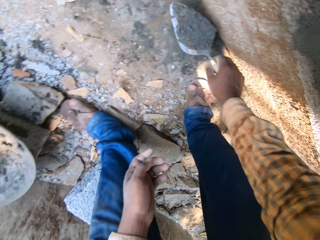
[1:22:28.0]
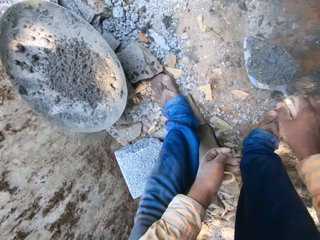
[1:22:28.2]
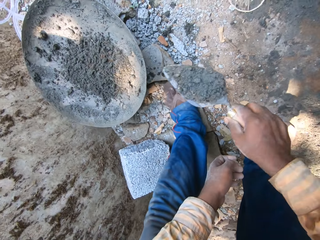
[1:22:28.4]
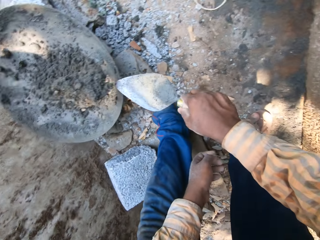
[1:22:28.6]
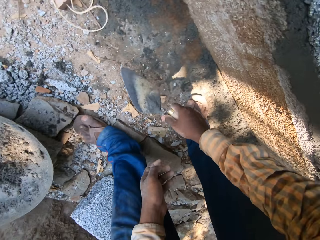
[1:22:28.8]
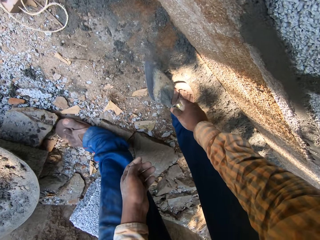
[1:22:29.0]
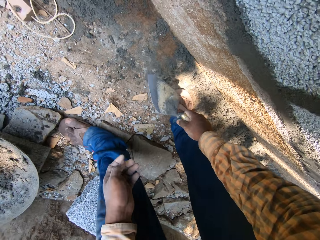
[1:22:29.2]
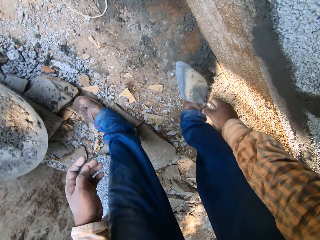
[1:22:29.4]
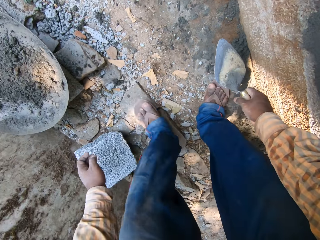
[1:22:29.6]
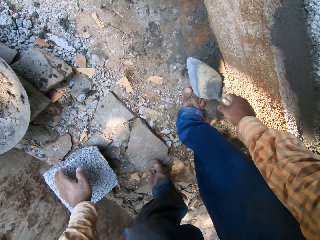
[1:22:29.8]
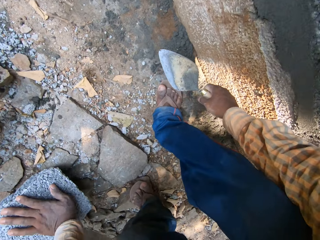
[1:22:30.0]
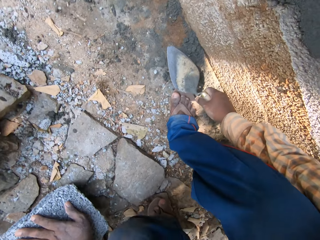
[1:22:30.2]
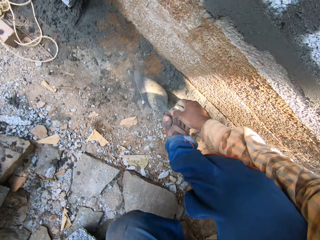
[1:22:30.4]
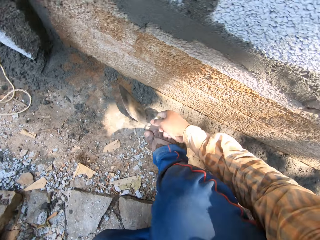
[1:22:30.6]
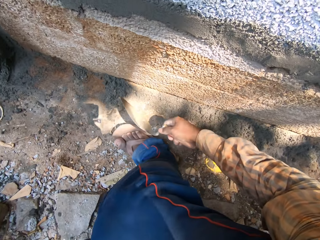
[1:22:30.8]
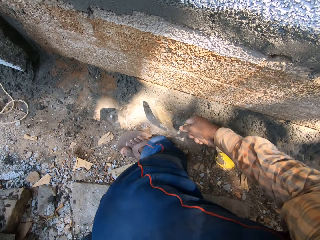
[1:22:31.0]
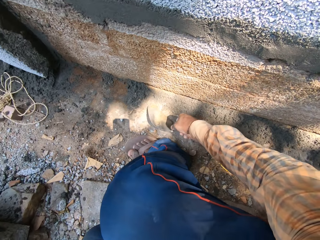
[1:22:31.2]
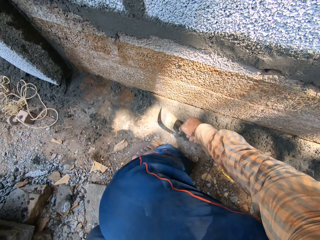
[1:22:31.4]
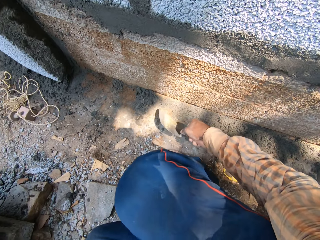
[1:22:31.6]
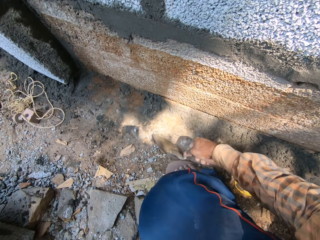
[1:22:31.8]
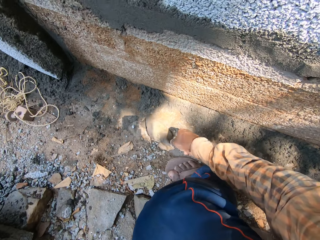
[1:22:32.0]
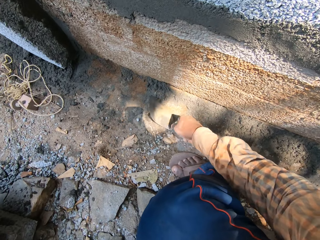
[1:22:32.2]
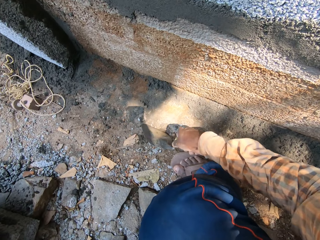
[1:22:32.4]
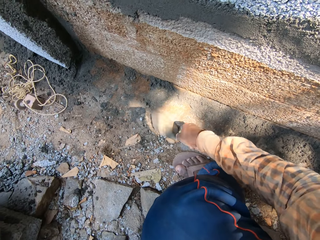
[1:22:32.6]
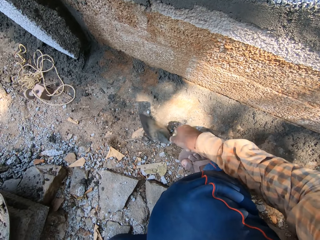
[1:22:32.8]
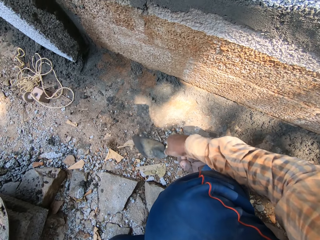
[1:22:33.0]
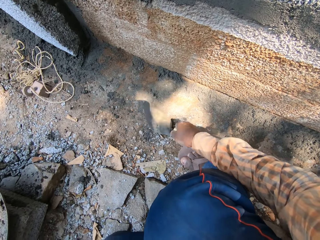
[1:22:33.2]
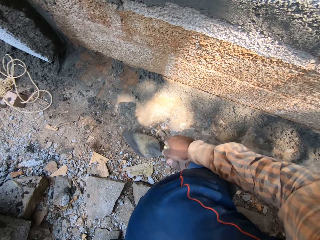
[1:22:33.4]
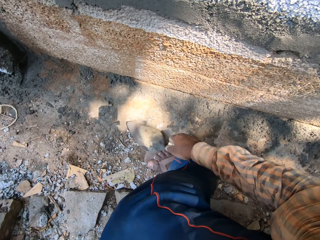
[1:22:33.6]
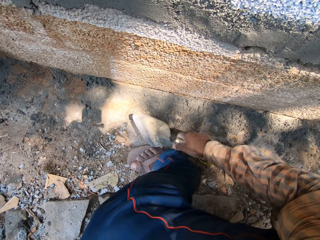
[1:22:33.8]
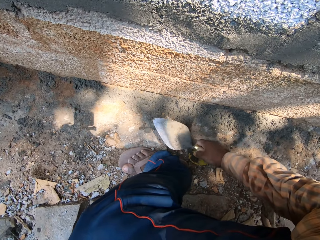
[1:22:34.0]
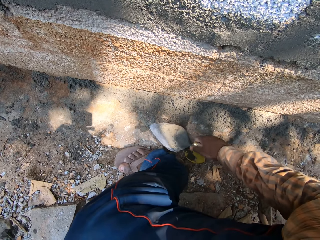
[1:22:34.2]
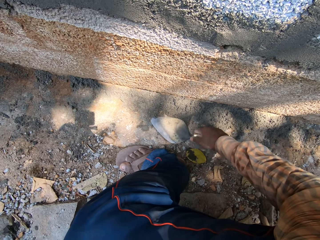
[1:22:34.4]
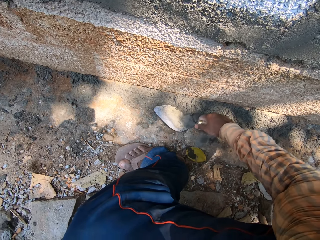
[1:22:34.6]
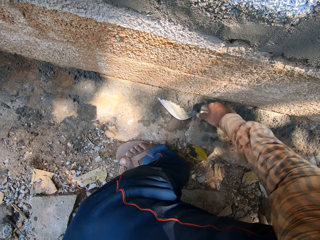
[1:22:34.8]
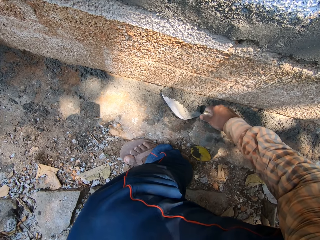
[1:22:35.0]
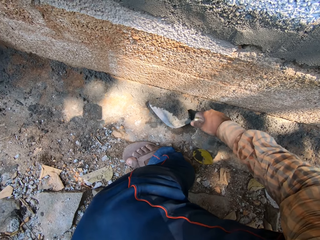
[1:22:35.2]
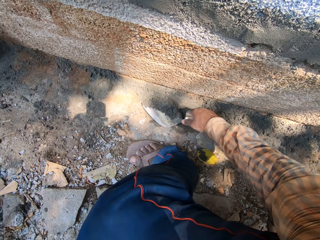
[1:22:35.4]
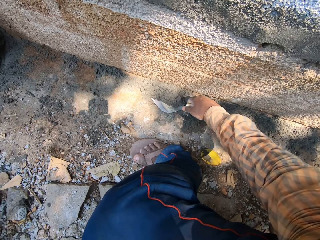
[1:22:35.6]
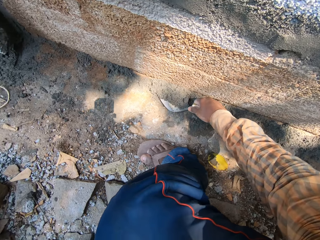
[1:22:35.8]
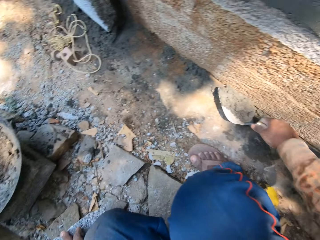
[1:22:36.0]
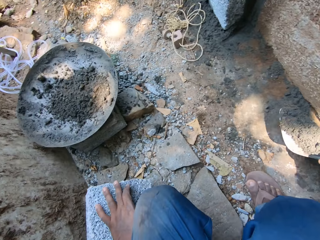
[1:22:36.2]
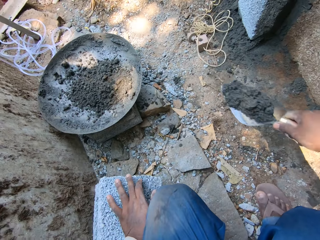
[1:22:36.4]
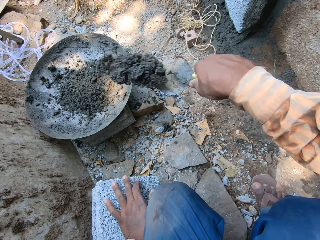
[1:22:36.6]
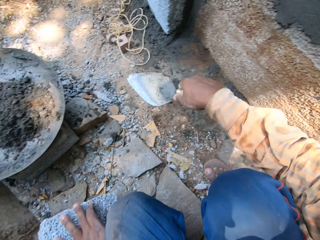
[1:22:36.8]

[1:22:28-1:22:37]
The camera wearer pours the mortar into the mortar pan with the trowel in his right hand. He holds a block on the ground with his left hand. He kneels on the ground. He scoops the concrete mix on the ground with the trowel. He scrapes off sand from the mortar on the ground with the trowel in his right hand. He picks mortar from the ground with the trowel in his right hand. He picks mortar from the ground again.

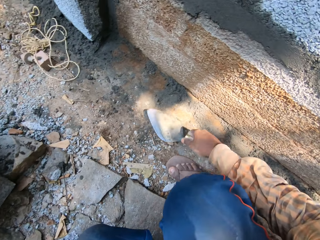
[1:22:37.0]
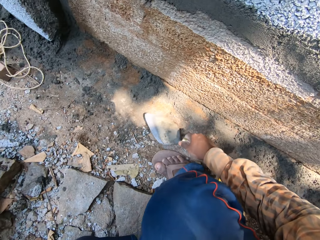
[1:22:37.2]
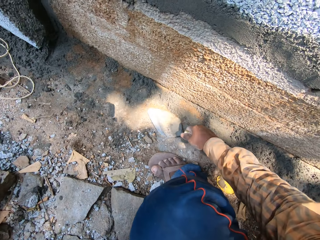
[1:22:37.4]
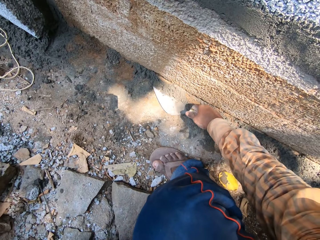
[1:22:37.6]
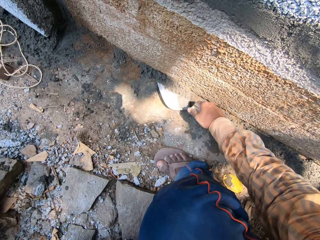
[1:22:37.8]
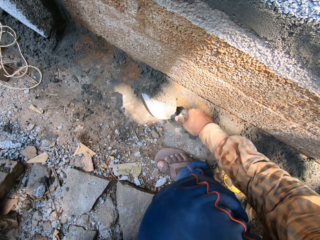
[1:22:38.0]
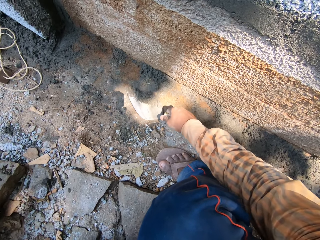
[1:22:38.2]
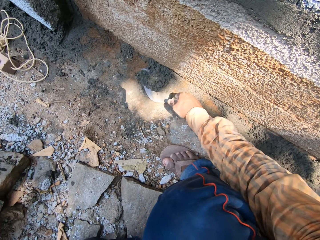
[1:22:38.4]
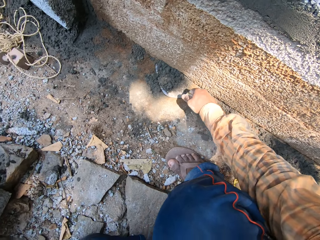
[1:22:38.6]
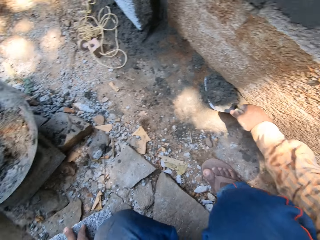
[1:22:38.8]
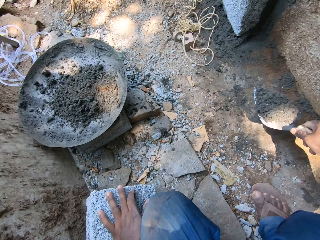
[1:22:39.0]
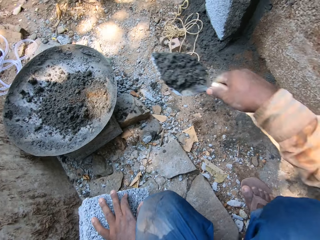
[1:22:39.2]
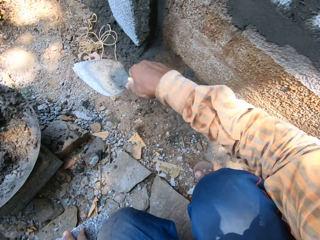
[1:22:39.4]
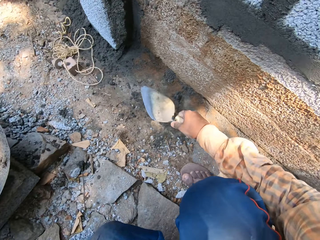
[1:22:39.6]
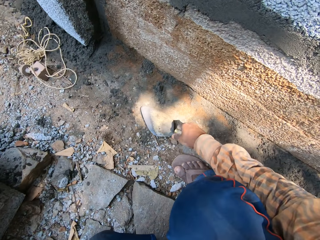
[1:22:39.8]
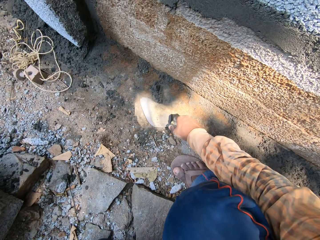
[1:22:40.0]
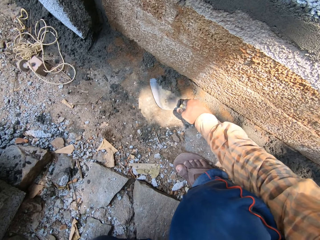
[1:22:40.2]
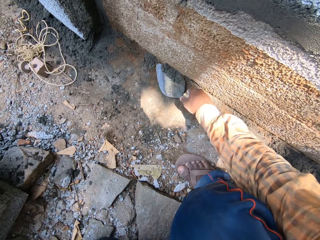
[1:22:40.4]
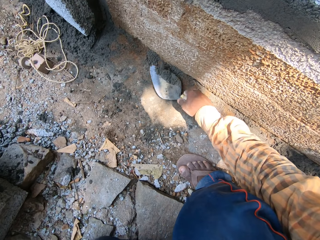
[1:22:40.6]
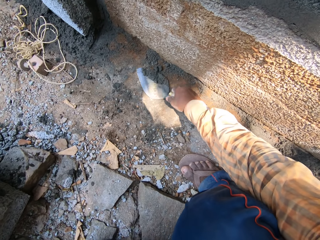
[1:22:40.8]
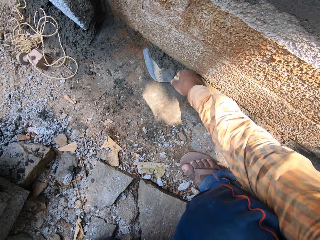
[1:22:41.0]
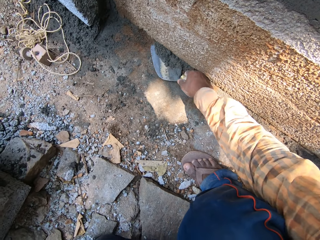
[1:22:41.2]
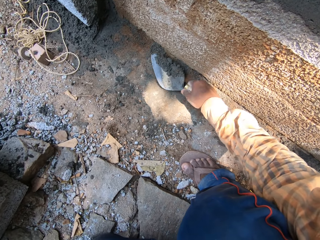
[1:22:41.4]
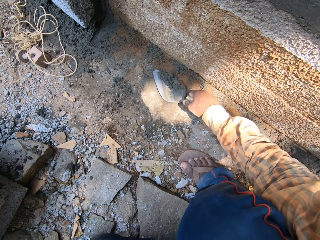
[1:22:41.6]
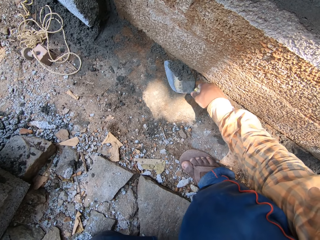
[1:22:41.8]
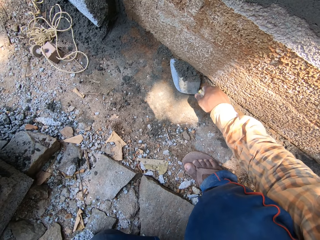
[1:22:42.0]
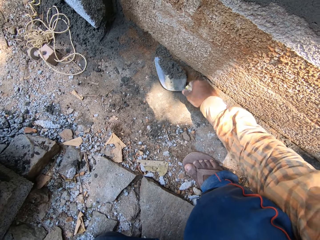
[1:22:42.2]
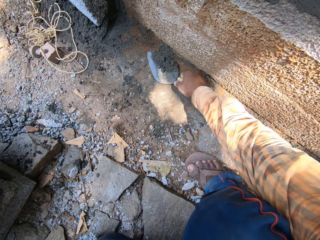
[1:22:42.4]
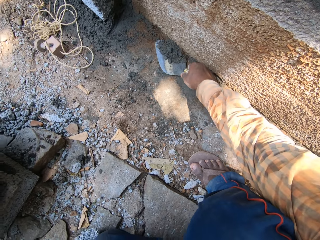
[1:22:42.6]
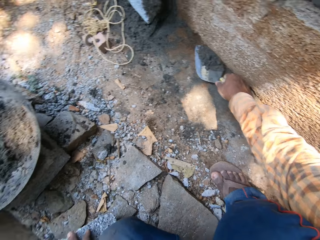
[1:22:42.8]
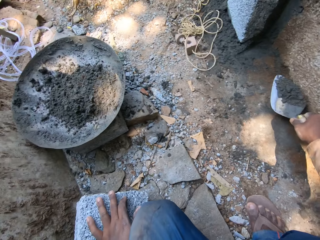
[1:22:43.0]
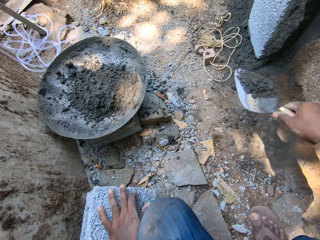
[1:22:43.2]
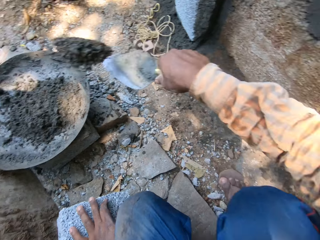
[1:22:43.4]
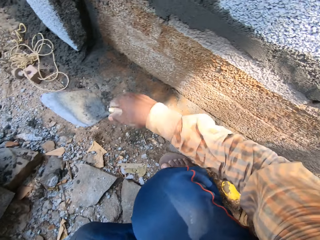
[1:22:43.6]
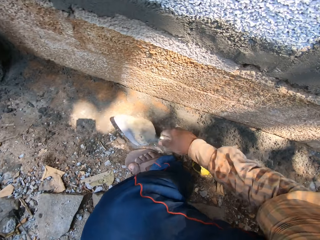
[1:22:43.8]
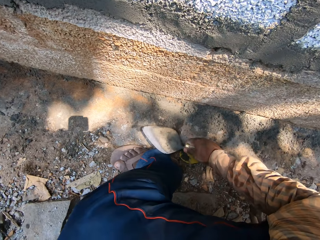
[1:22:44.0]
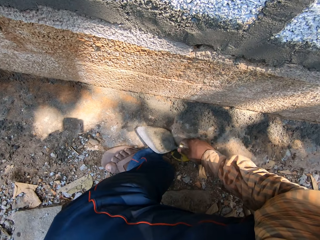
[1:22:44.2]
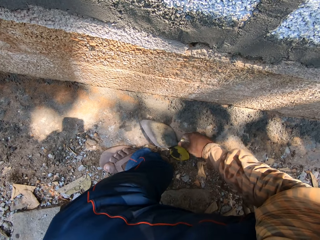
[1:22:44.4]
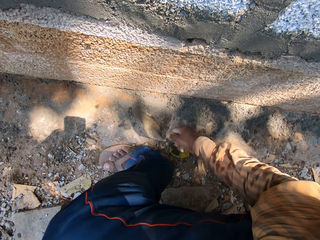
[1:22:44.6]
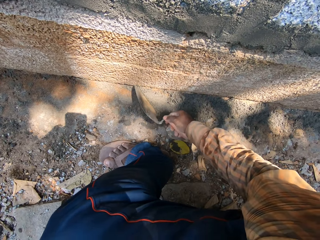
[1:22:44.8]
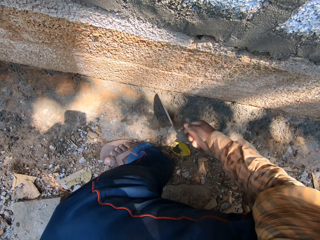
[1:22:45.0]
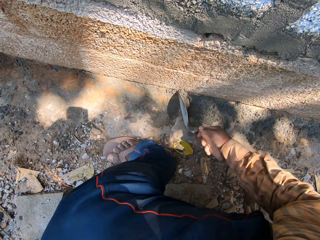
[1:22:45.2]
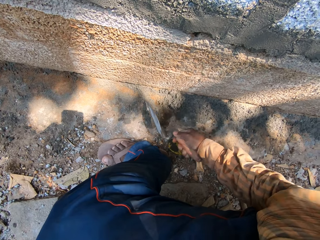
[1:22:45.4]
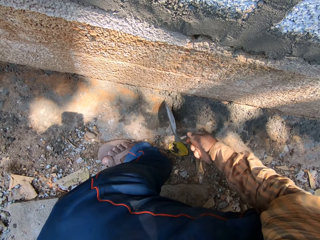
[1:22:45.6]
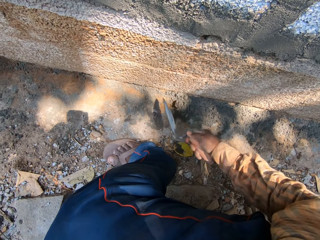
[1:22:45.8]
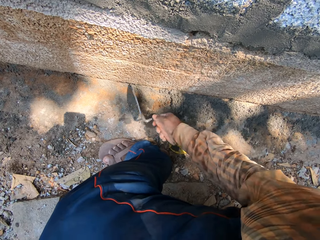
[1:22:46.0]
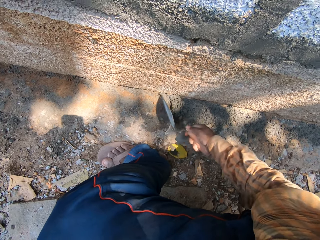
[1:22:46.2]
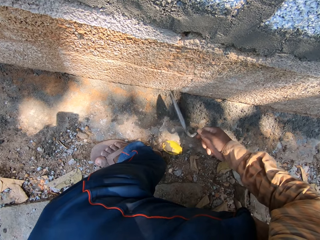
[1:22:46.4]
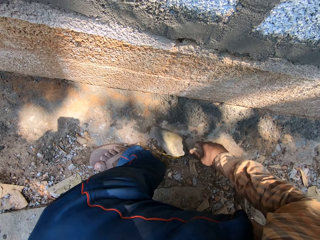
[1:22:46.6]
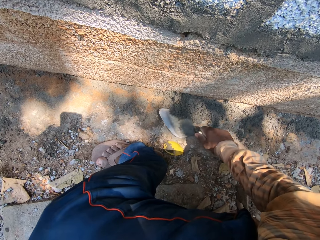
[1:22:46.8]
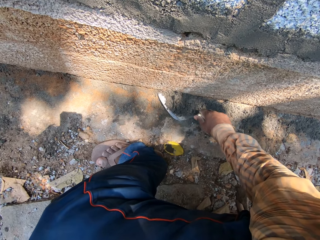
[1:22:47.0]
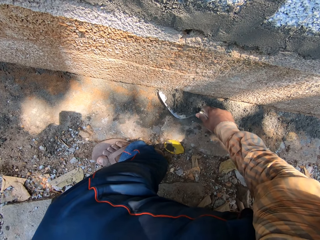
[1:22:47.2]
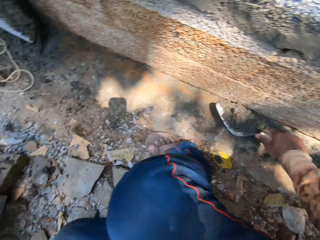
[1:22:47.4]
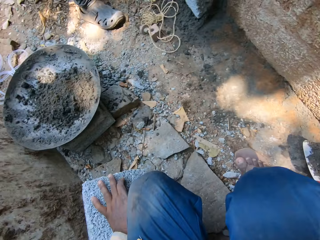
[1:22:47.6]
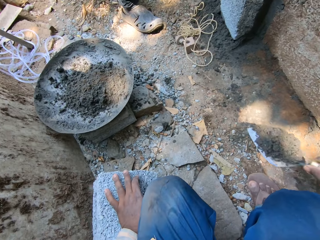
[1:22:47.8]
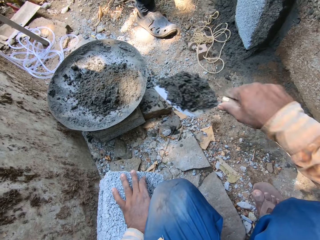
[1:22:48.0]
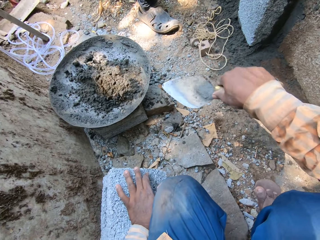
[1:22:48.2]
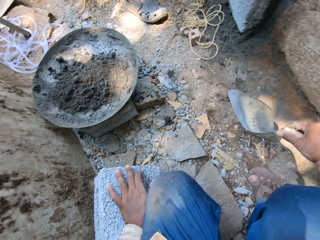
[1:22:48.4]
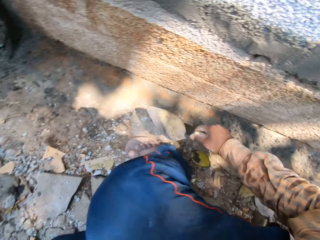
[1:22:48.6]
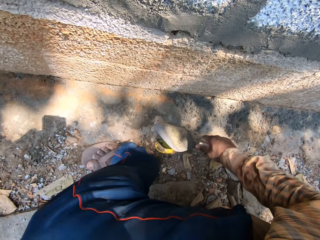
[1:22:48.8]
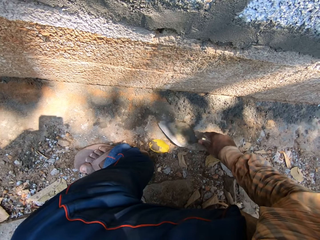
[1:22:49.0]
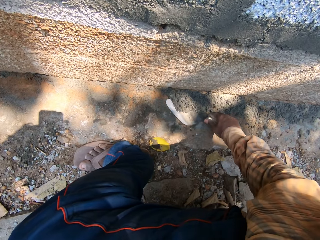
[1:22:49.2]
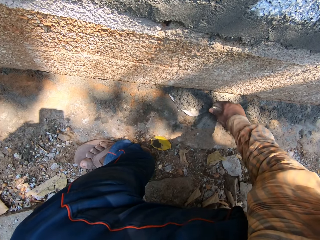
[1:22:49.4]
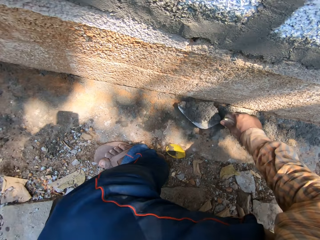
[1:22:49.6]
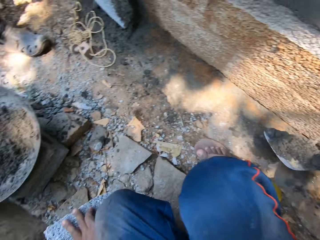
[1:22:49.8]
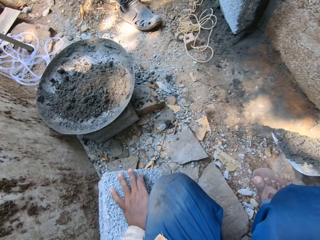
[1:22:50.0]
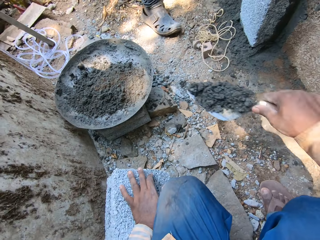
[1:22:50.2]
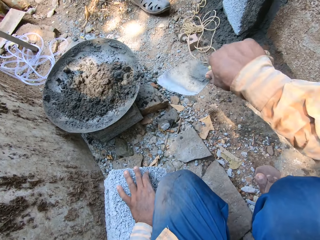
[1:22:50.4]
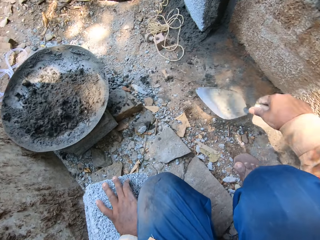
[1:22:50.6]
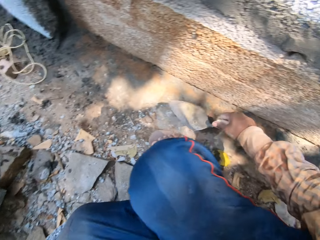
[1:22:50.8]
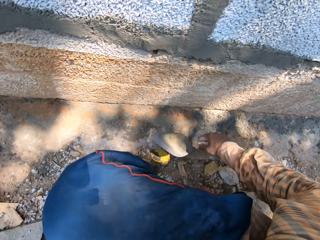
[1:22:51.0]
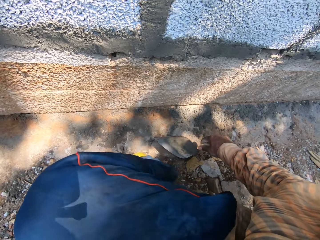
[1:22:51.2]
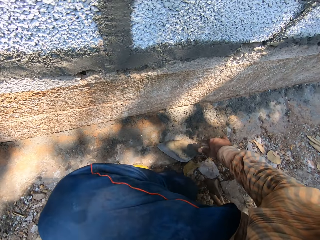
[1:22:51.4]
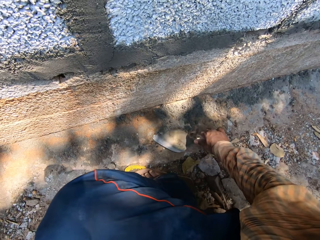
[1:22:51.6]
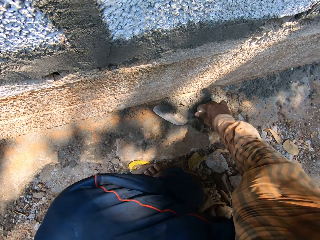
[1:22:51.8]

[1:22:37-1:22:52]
The camera wearer throws the mortar into the mortar pan with the trowel in his right hand. He picks mortar from the ground with the trowel in his right hand. He picks mortar from the ground again. He throws the mortar into the mortar pan with the trowel in his right hand. He picks mortar from the ground with the trowel in his right hand. He picks mortar from the ground repeatedly. He throws the mortar into the mortar pan with the trowel in his right hand. He gathers mortar on the ground with the trowel in his right hand. He picks mortar from the ground with the trowel in his right hand. He throws the mortar into the mortar pan with the trowel in his right hand. He picks mortar from the ground with the trowel in his right hand. He throws the mortar into the mortar pan with the trowel in his right hand.
